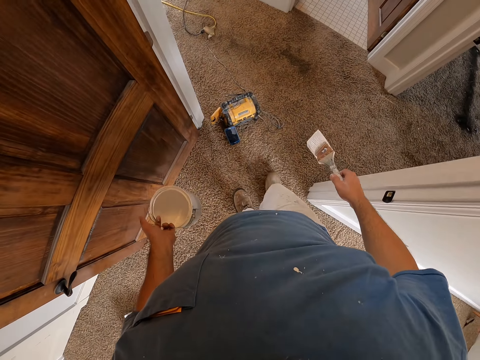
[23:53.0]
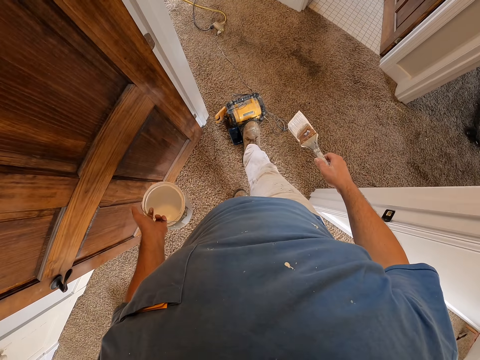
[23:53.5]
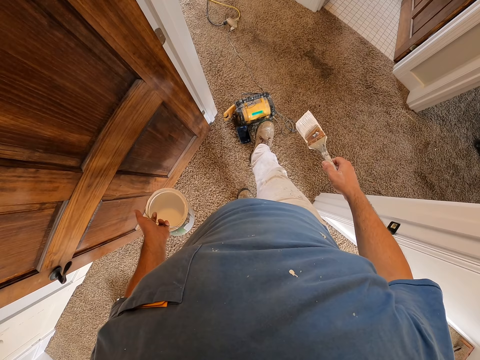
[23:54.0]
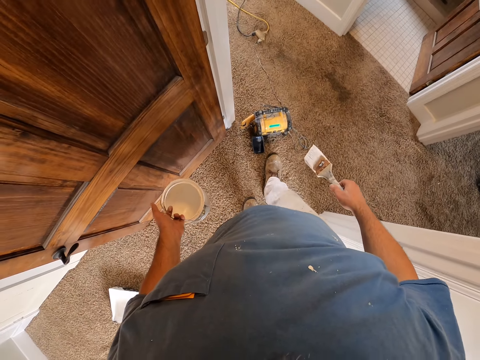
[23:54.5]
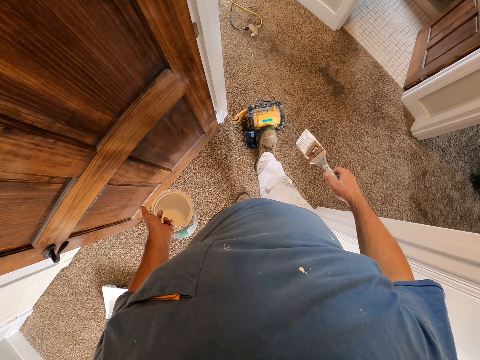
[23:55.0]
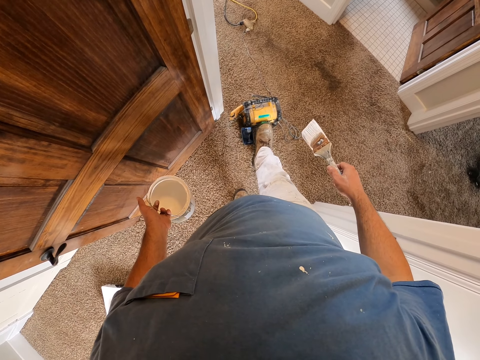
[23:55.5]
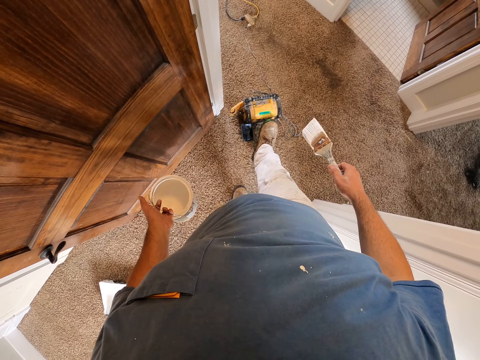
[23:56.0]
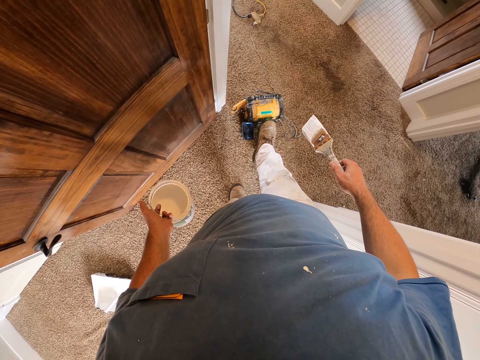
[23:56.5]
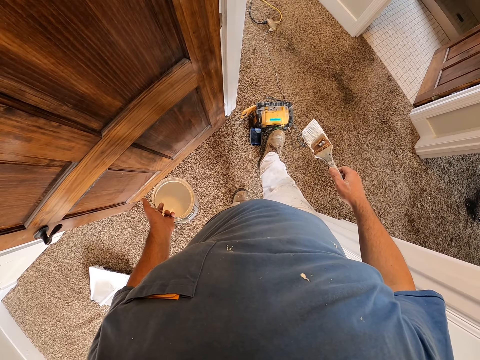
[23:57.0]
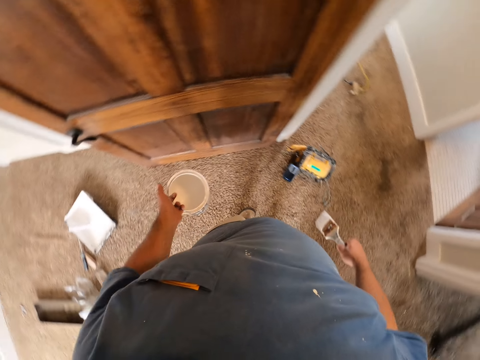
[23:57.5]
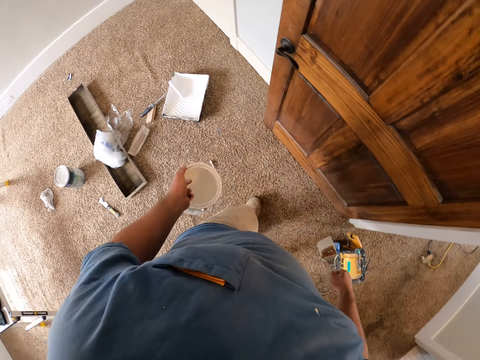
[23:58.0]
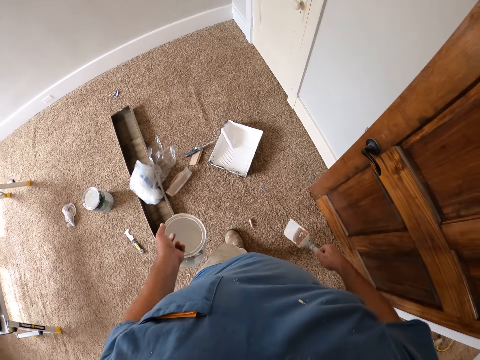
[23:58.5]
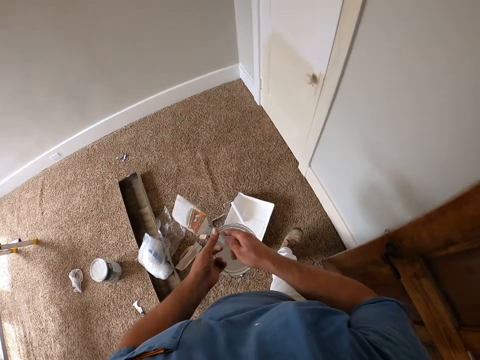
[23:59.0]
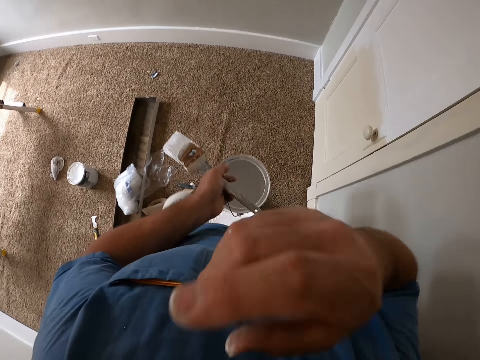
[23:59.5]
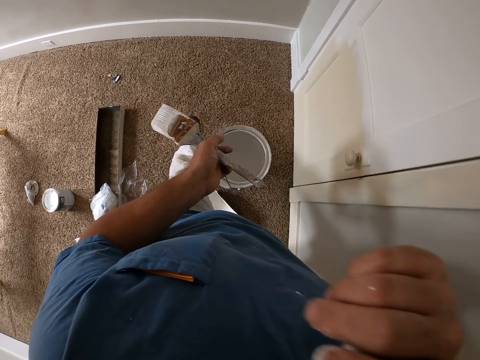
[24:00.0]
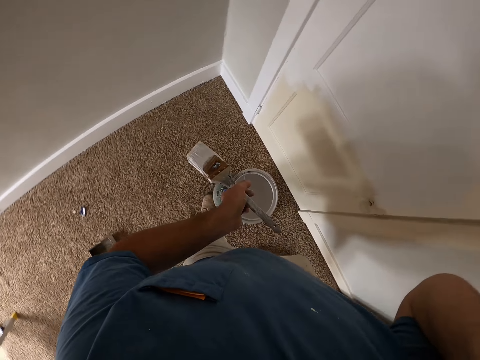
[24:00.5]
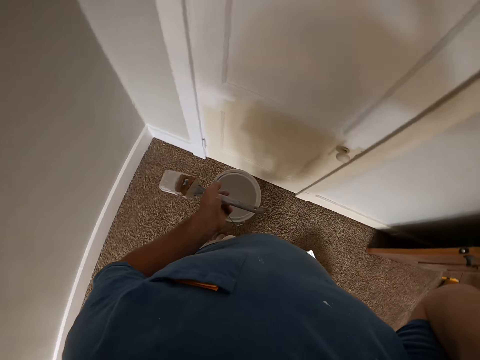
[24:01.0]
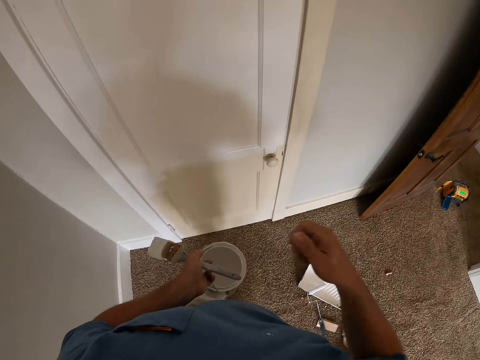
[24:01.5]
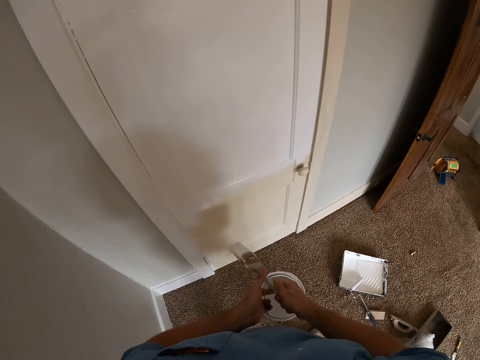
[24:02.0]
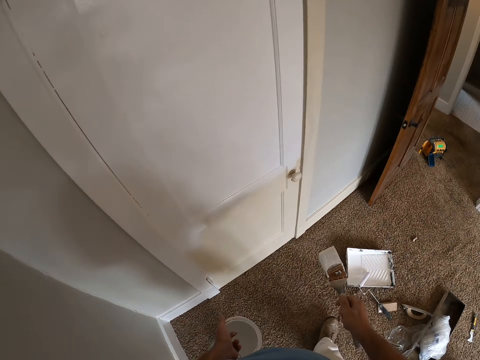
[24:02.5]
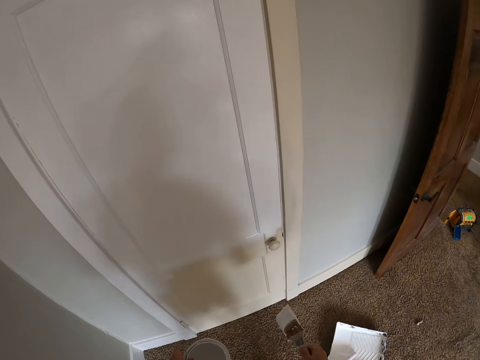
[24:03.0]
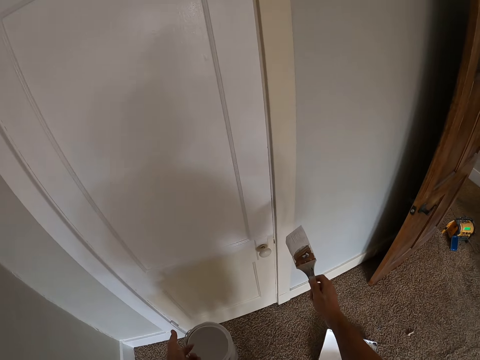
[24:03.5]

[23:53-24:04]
The camera wearer controls the radio with his foot. He walks back towards the door. He passes the brush to his left hand. He touches his glasses. He passes the brush to his right hand.

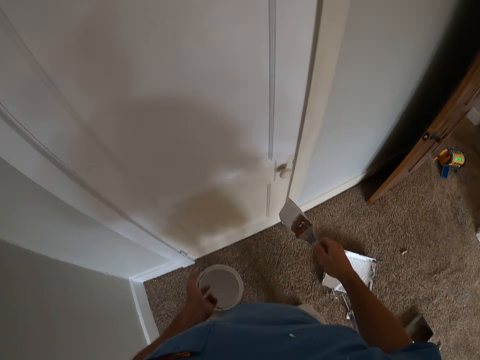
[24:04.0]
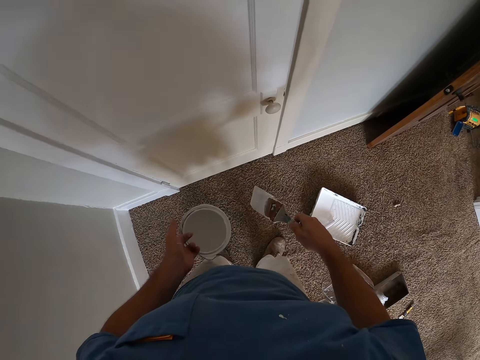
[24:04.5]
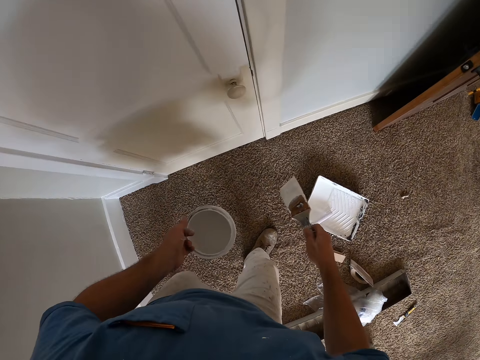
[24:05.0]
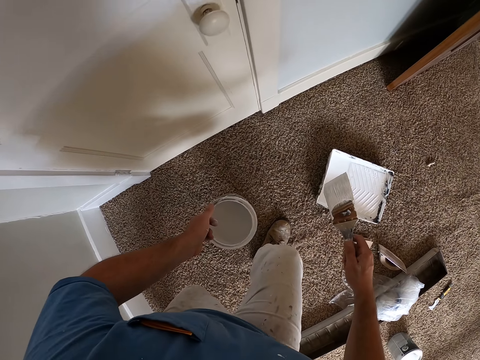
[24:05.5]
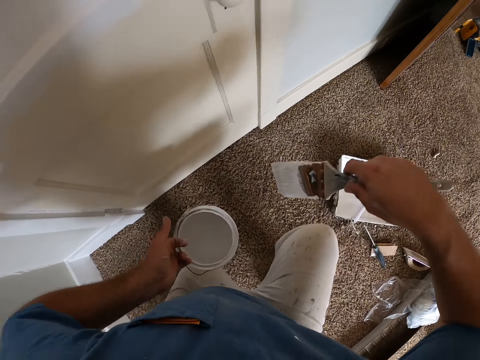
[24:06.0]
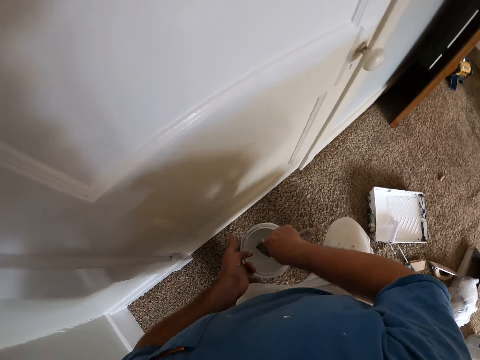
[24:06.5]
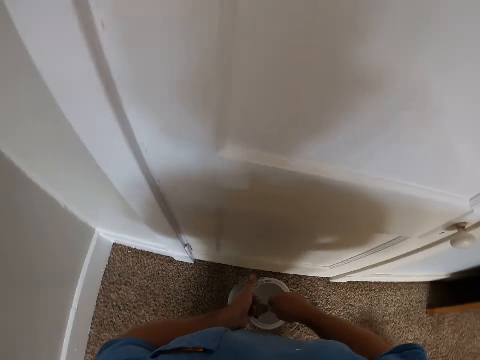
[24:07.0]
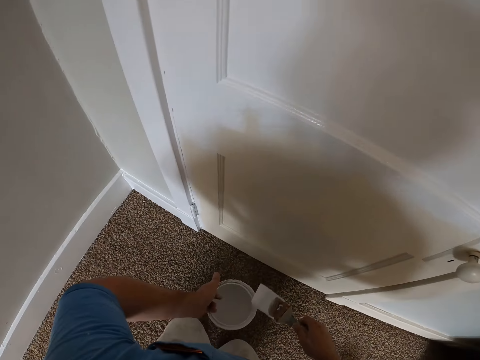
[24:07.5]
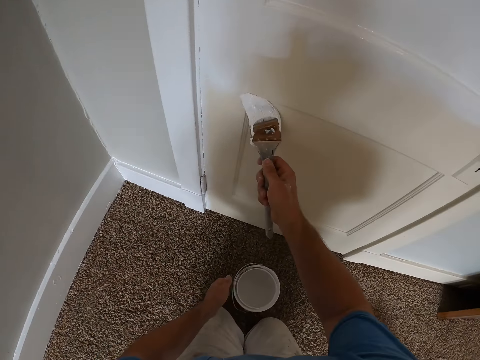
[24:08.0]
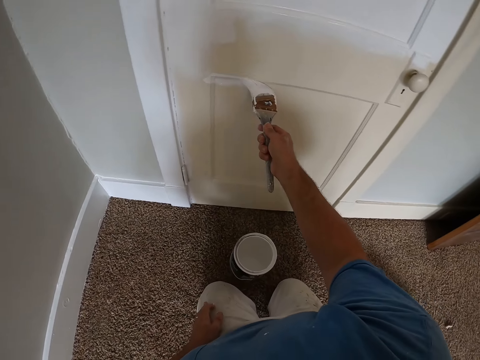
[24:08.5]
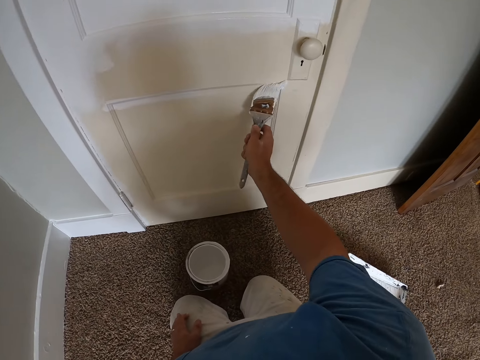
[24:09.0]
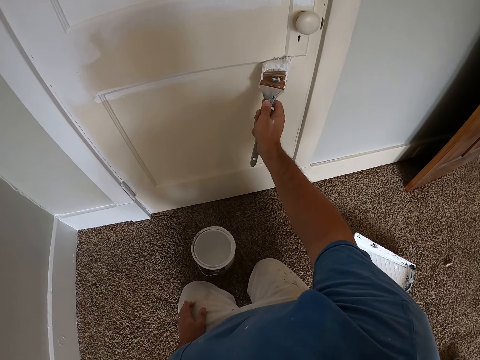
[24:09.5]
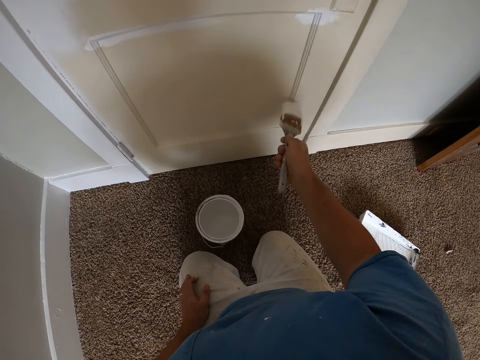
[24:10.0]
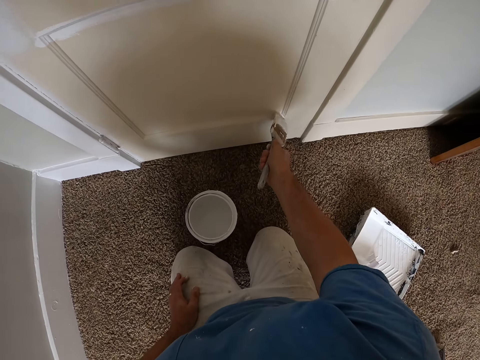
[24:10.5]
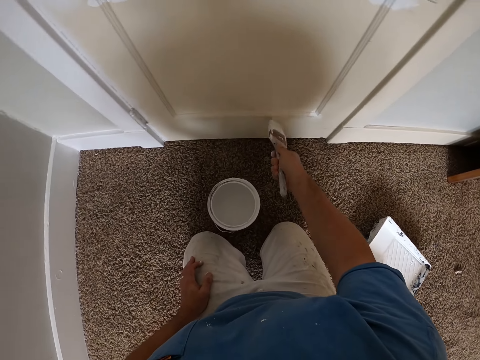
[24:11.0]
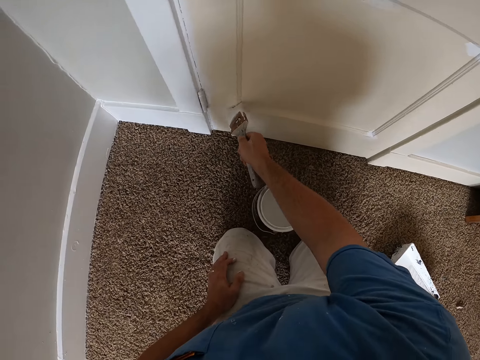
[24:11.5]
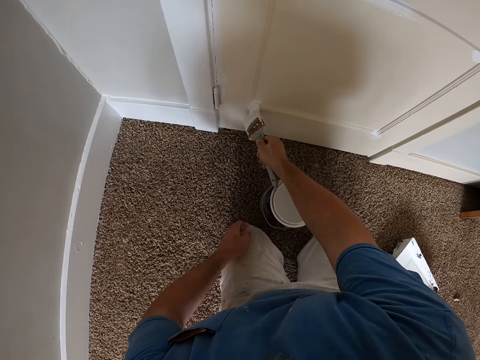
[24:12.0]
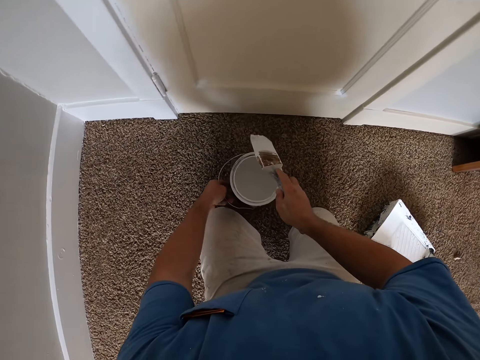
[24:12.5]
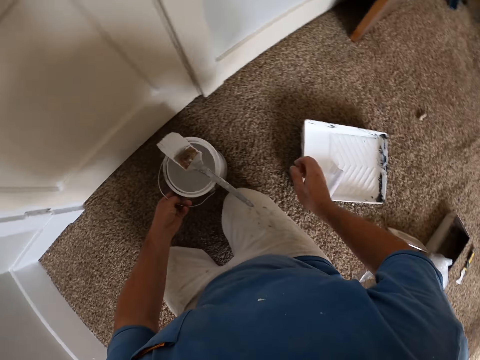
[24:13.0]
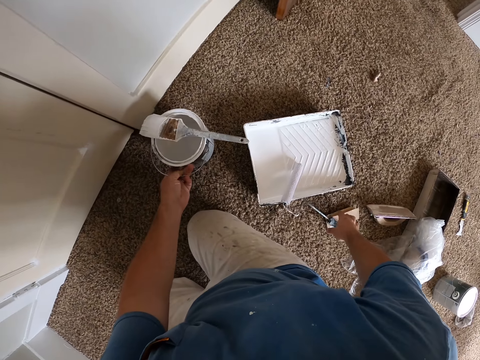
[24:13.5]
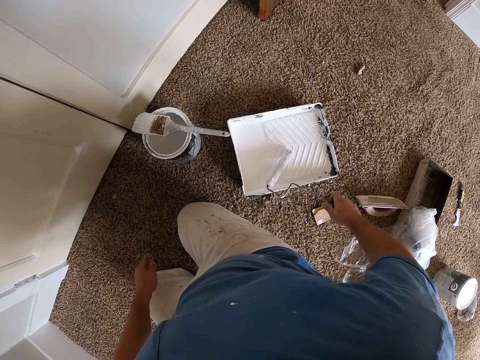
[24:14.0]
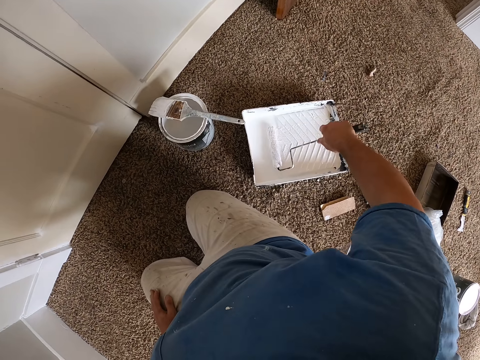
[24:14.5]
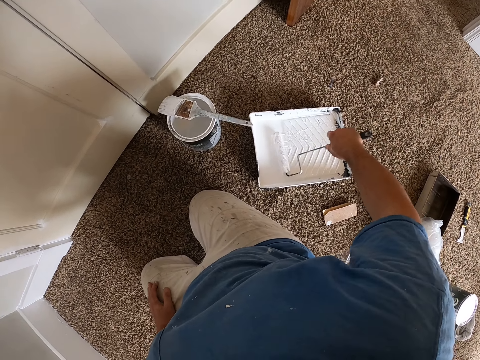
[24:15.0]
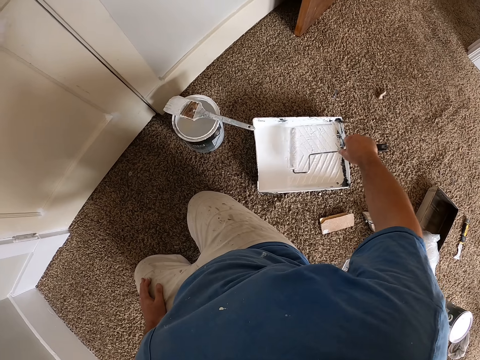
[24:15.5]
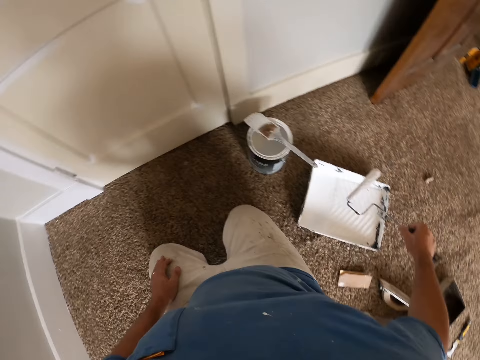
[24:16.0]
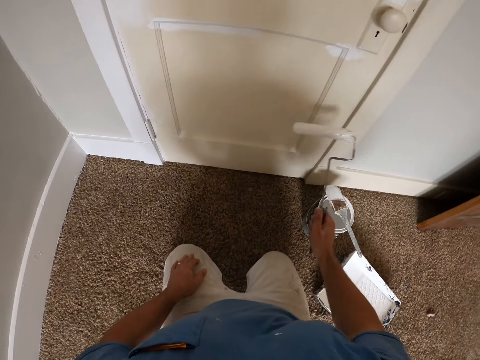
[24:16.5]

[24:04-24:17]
The camera wearer kneels in front of the door. They dip the brush into the paint in the paint can. They paint the door with the brush. They put the painting brush on the paint can and place it aside. They move the paint can close to the paint tray. They pick up the paint roller. They roll the paint roller over the paint in the paint tray. They paint the door with the roller.
